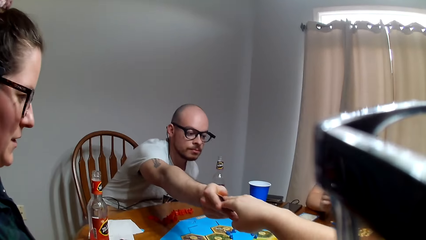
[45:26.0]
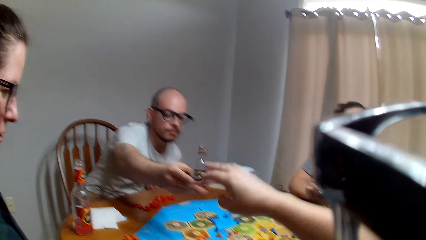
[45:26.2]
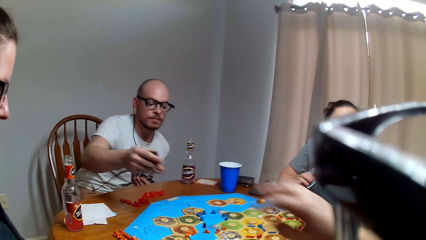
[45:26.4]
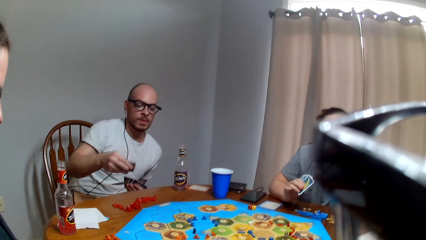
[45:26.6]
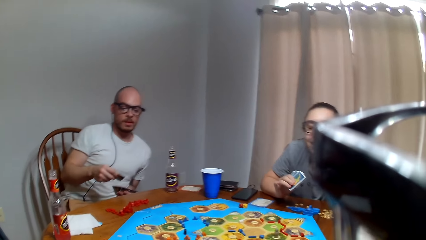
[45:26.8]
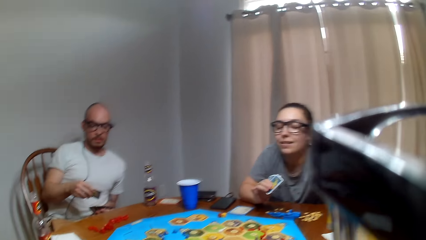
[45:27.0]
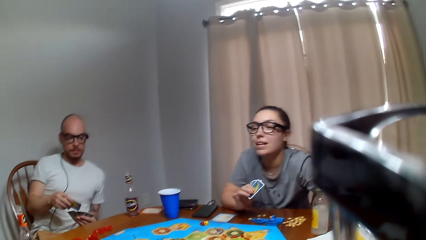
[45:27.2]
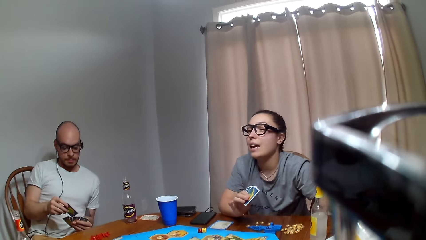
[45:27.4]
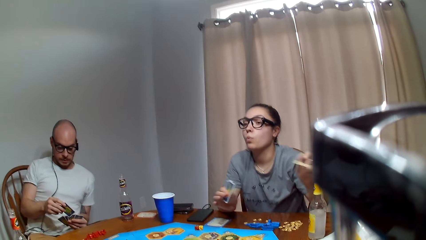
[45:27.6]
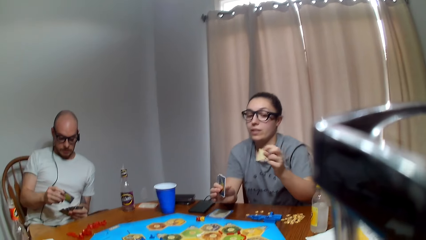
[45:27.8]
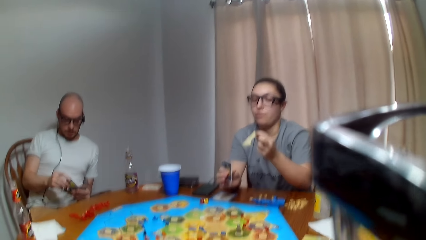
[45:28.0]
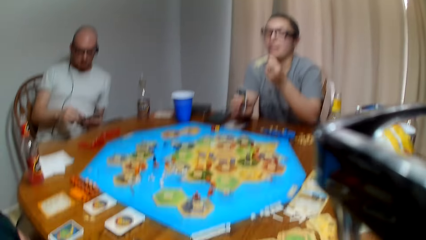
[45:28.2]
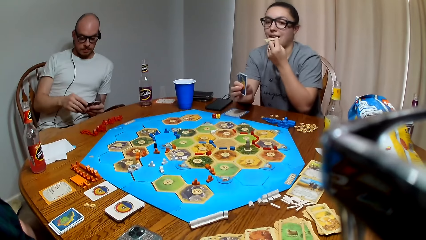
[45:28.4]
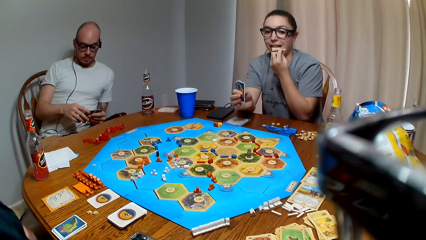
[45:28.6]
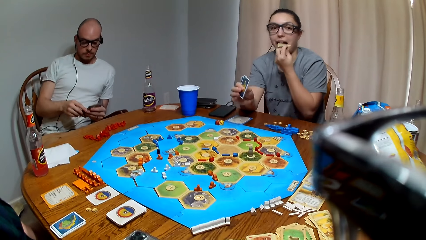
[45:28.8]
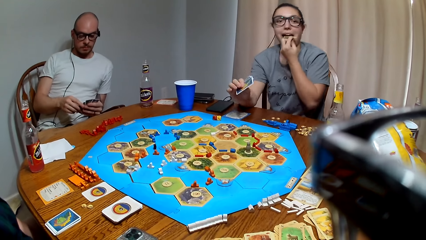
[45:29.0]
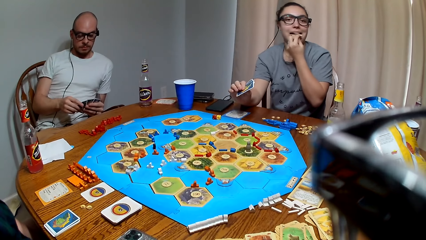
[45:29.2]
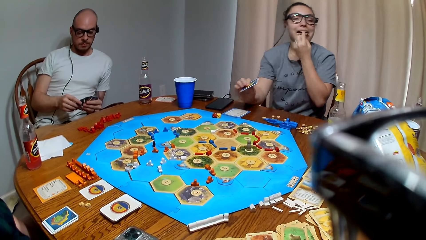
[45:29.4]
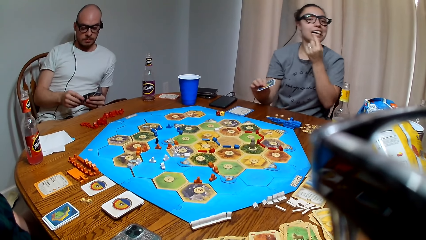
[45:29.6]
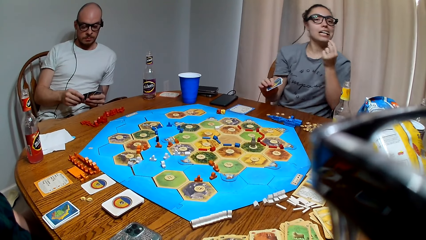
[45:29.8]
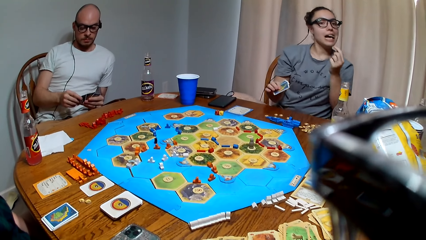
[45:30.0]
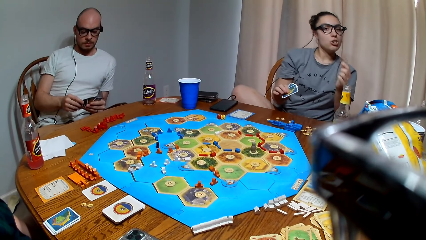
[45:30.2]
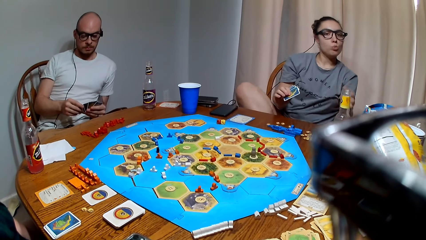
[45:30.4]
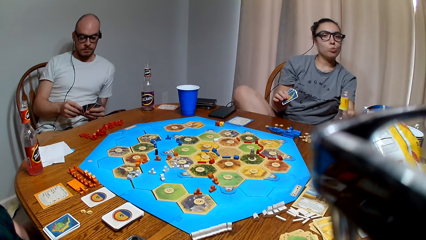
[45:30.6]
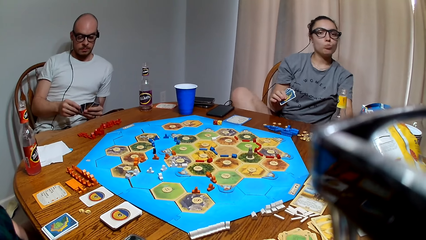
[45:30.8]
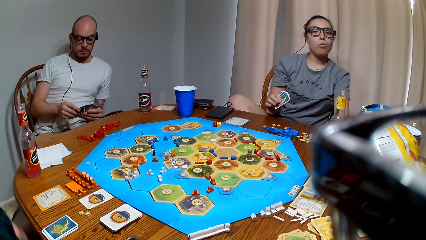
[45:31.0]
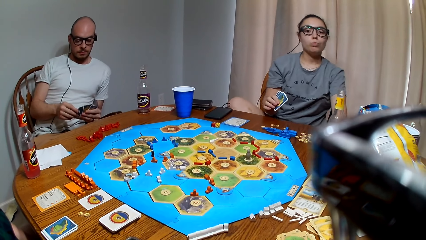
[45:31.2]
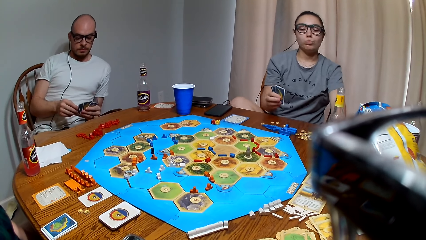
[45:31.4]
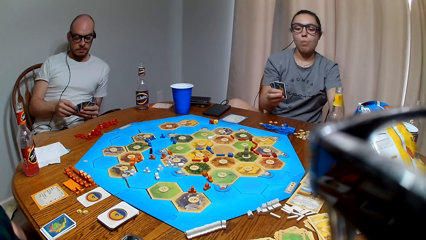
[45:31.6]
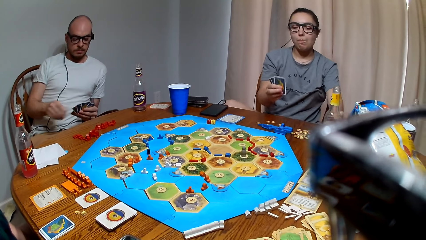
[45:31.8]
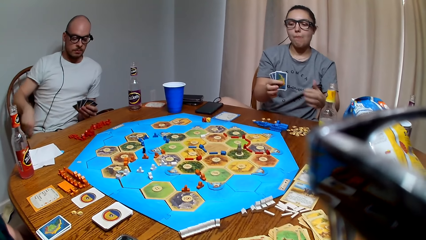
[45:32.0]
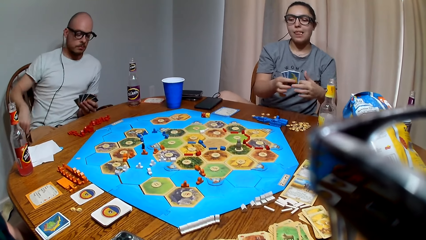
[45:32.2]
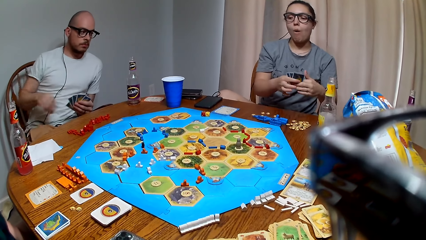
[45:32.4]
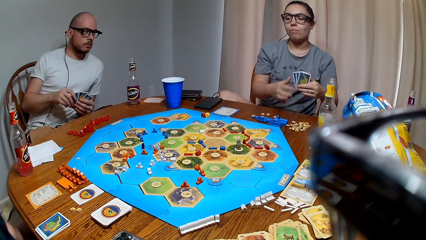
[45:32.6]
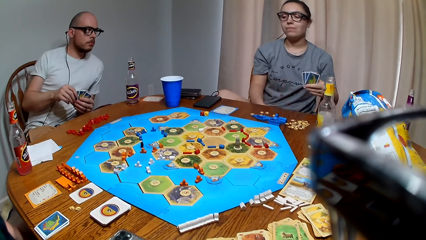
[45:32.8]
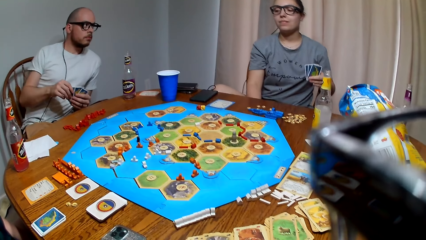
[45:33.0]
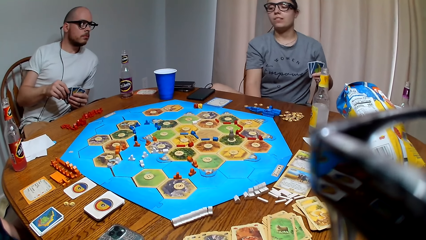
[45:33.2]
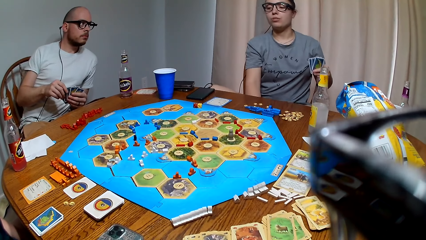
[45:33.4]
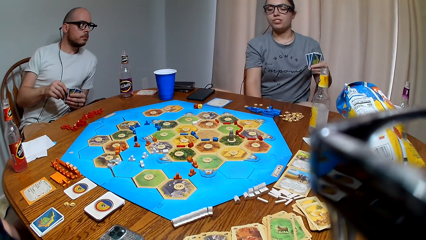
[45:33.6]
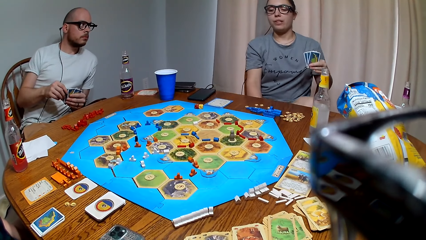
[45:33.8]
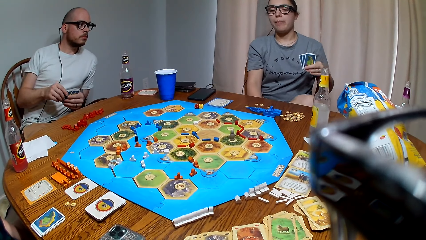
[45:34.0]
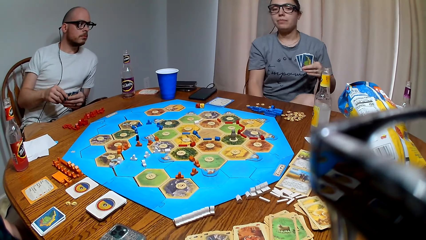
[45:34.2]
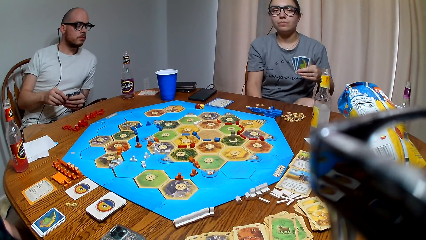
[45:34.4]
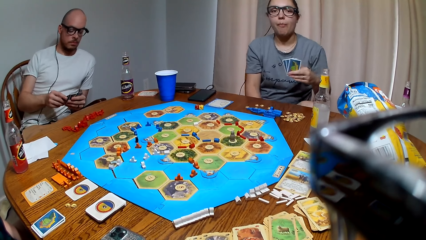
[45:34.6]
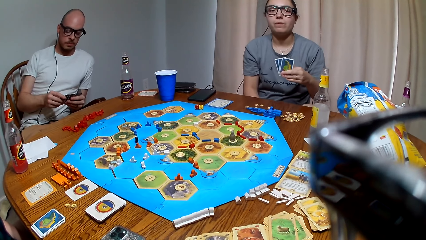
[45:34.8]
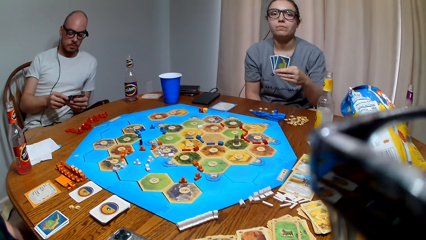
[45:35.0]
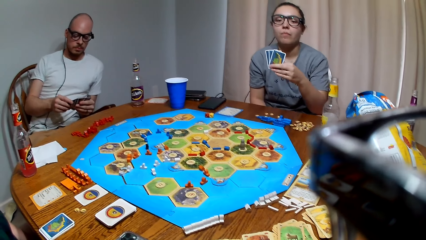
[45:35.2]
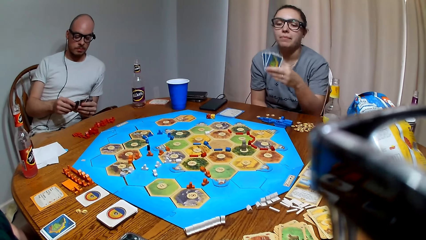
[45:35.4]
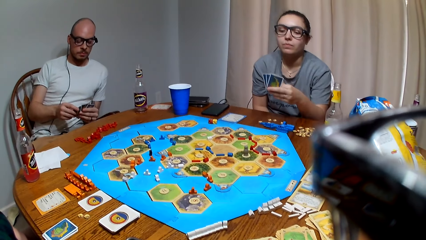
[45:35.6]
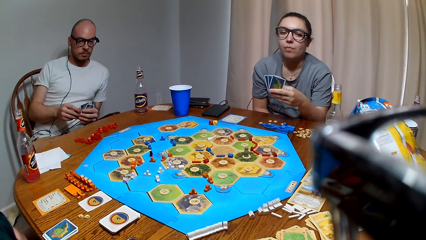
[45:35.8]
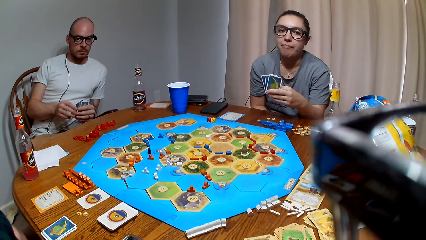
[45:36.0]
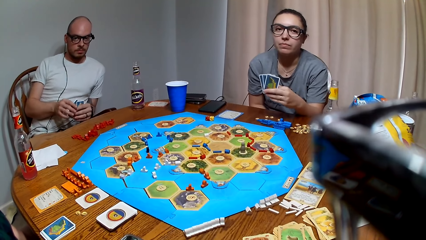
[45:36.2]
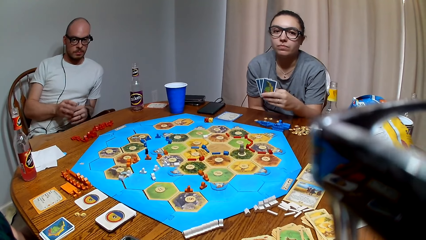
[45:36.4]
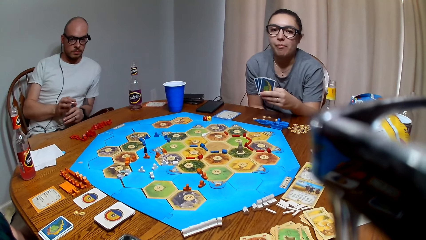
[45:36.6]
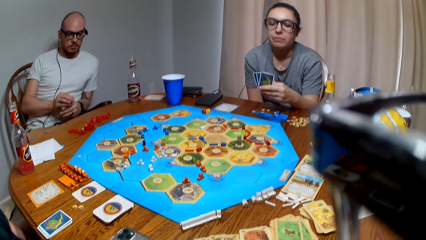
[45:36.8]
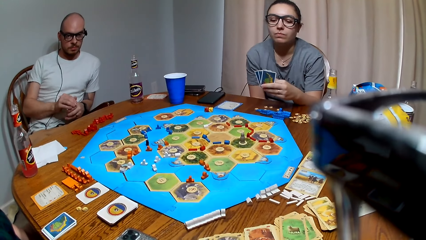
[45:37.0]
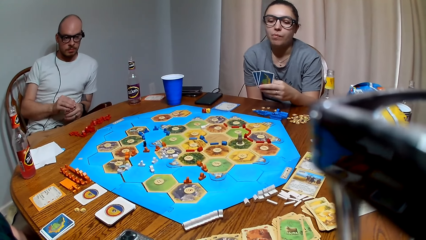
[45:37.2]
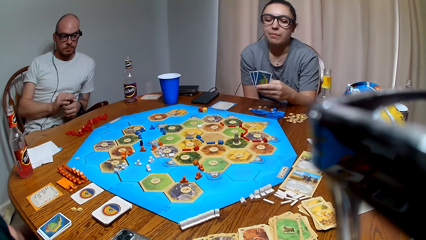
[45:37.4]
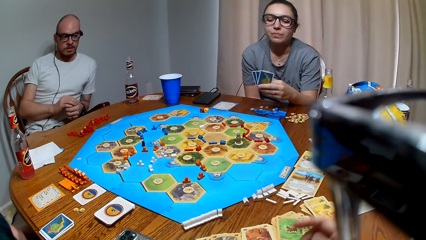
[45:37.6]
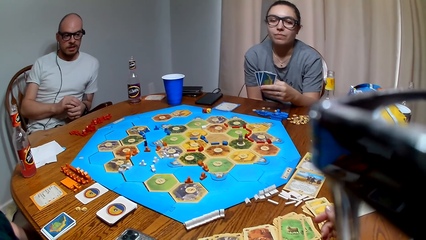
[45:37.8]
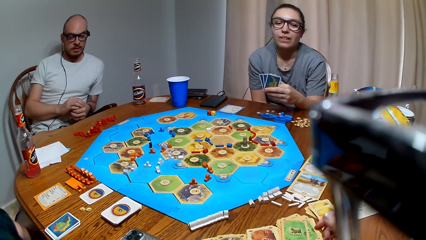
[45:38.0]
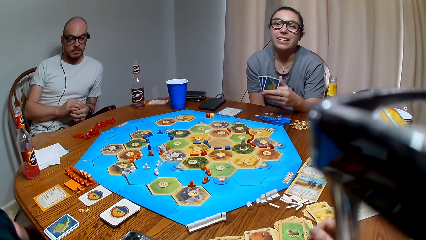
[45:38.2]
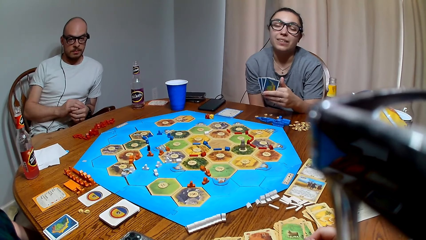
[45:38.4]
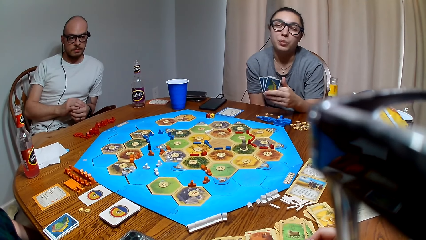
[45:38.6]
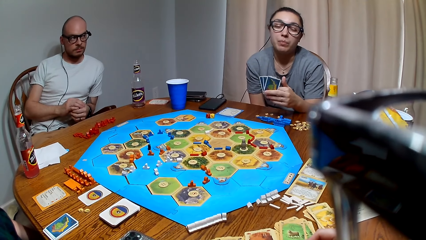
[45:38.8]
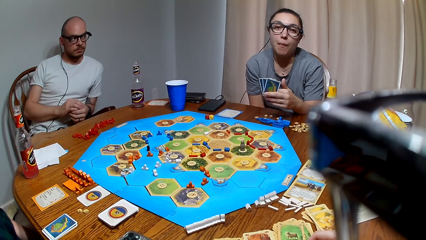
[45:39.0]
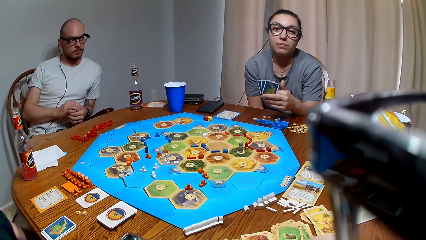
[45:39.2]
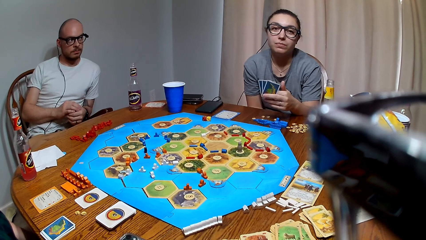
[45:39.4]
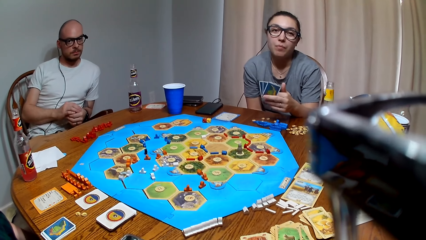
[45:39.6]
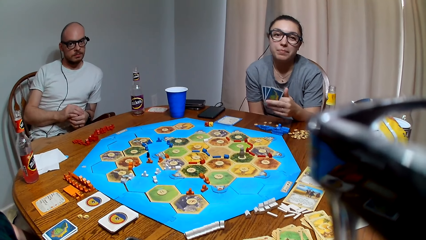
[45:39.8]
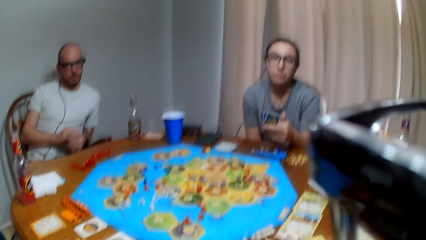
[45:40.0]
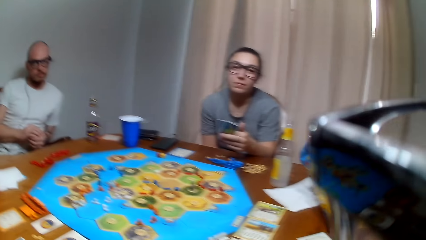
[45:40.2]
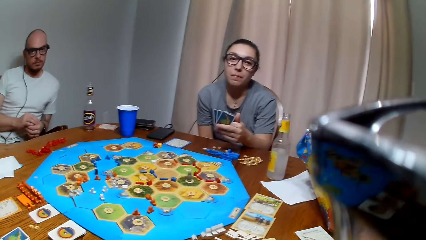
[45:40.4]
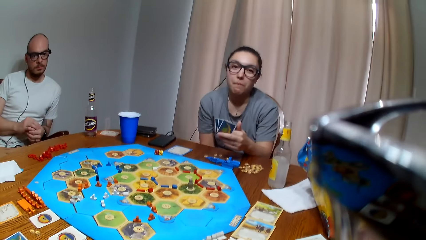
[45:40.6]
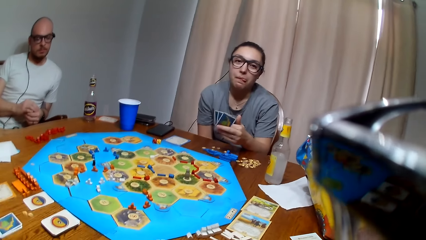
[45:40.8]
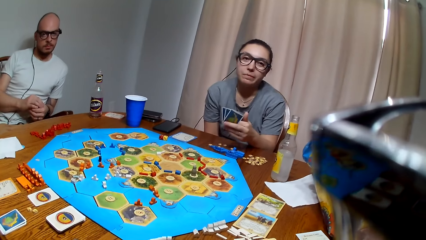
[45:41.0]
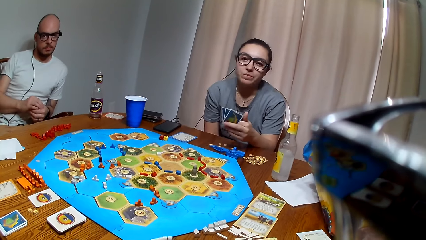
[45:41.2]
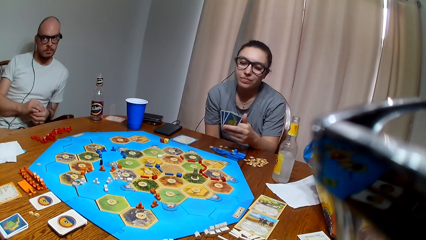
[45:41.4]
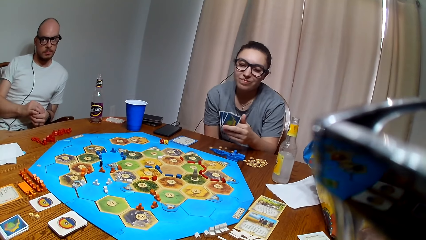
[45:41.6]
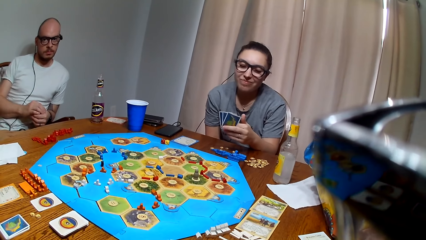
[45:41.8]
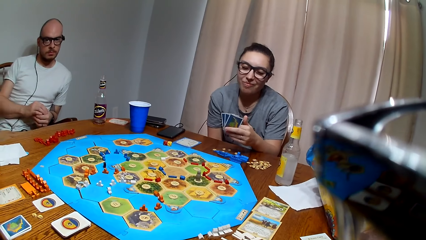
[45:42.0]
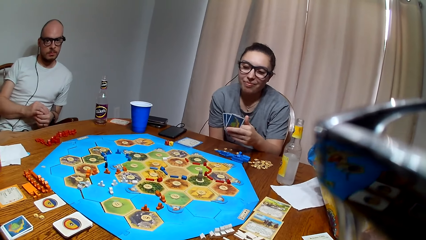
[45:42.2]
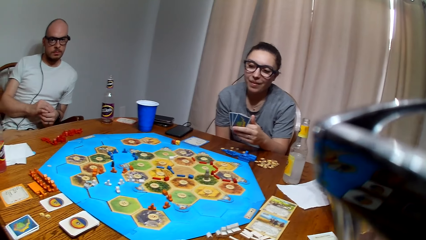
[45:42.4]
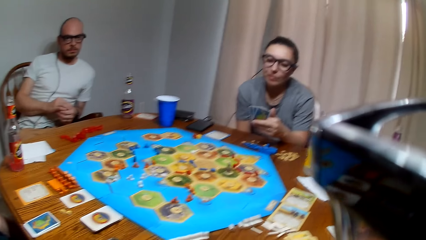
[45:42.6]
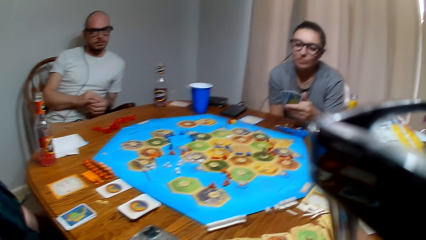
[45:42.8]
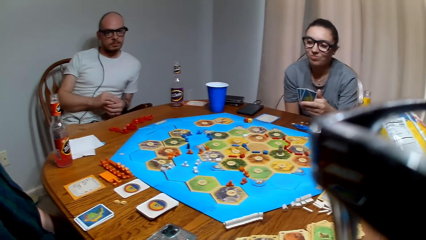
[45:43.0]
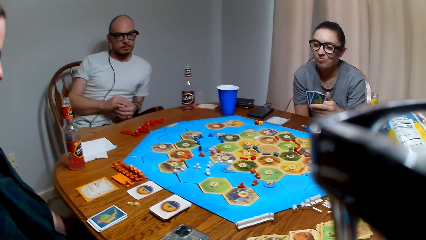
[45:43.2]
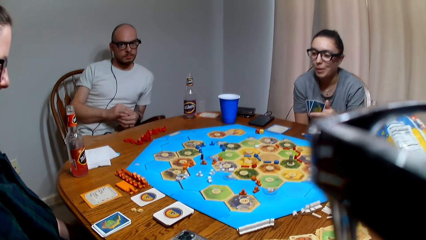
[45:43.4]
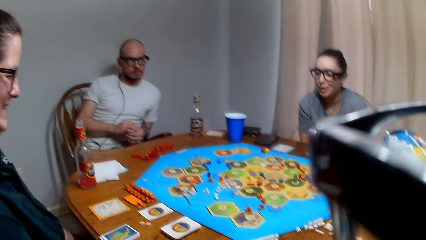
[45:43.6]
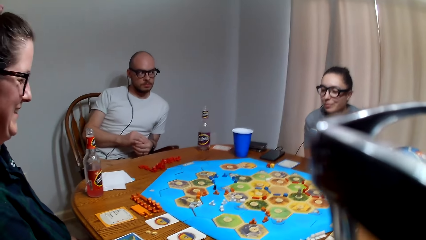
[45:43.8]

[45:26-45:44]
The camera wearer gives a man a card. A lady picks a snack from the paper bag. The man holds the card in the left hand. The lady eats the snack and folds her legs on the chair.
